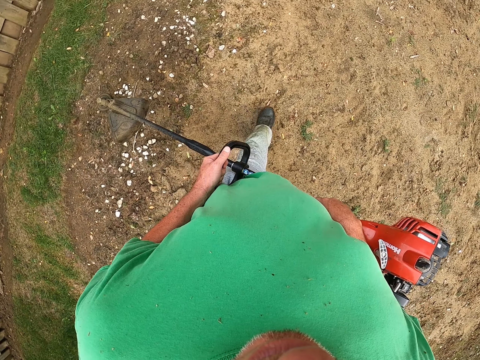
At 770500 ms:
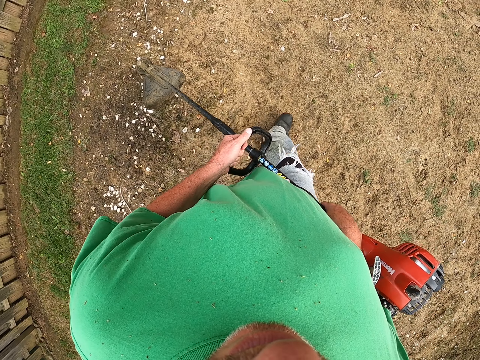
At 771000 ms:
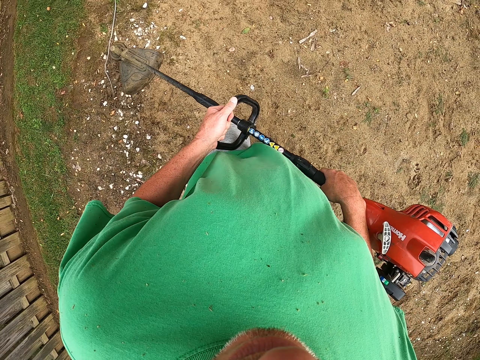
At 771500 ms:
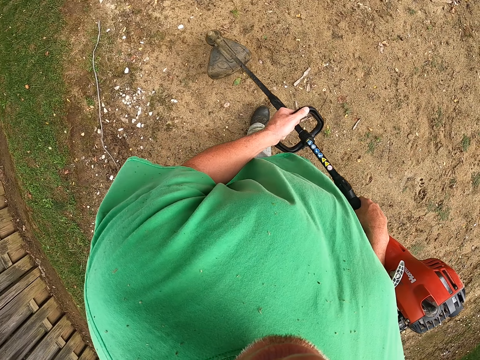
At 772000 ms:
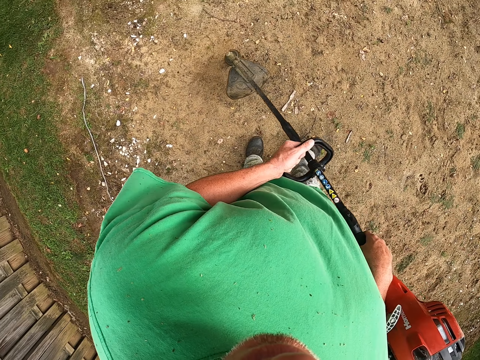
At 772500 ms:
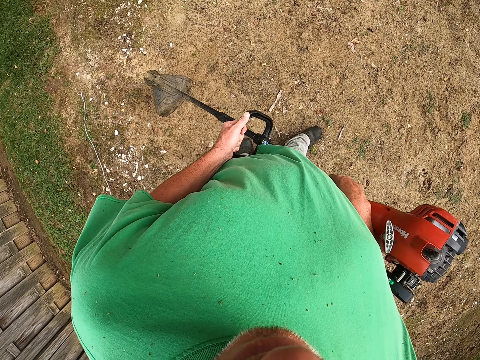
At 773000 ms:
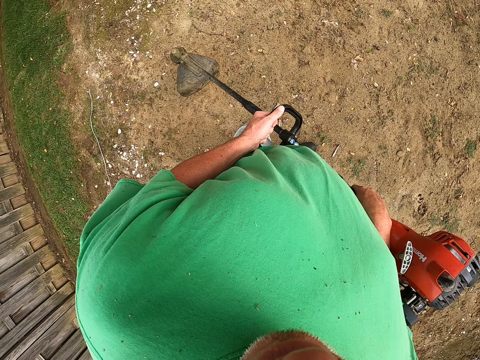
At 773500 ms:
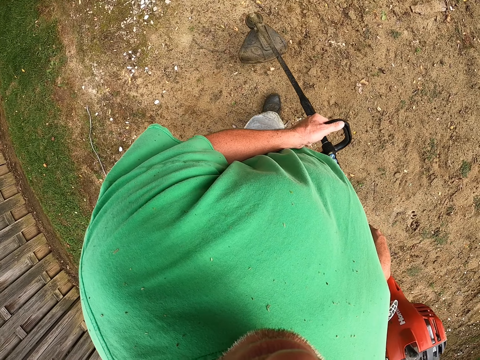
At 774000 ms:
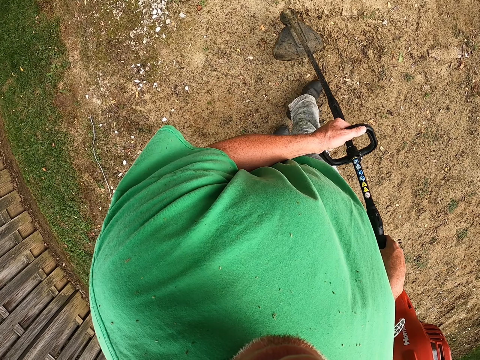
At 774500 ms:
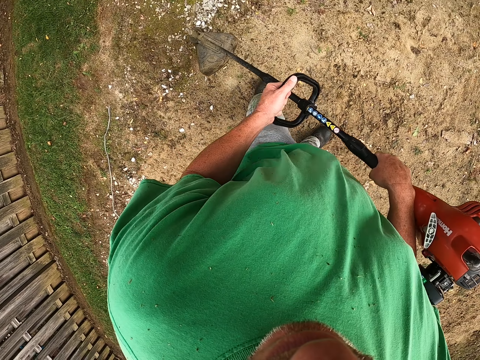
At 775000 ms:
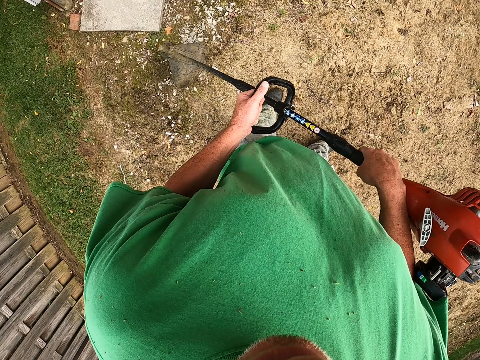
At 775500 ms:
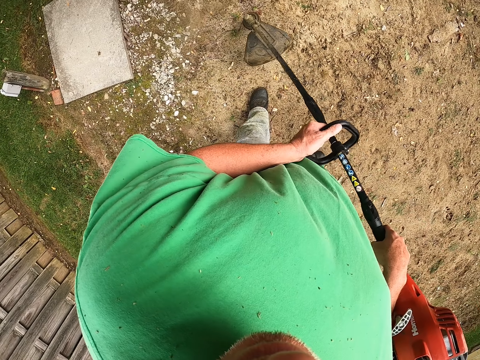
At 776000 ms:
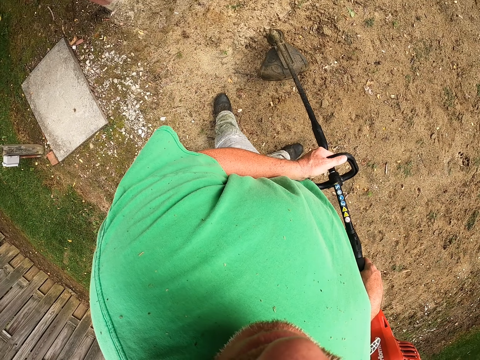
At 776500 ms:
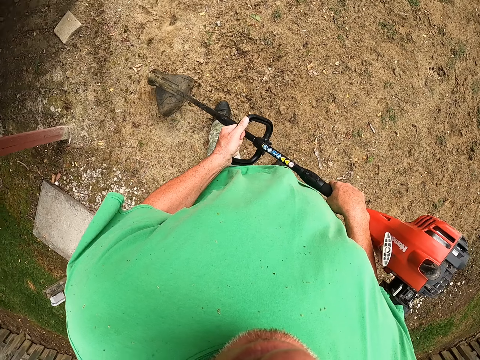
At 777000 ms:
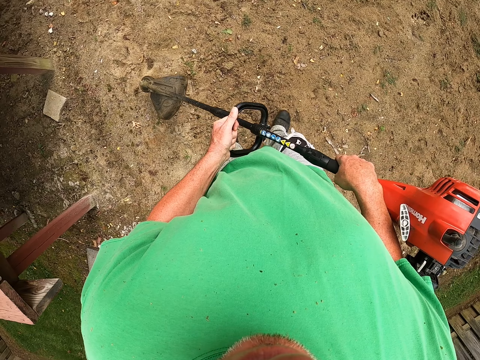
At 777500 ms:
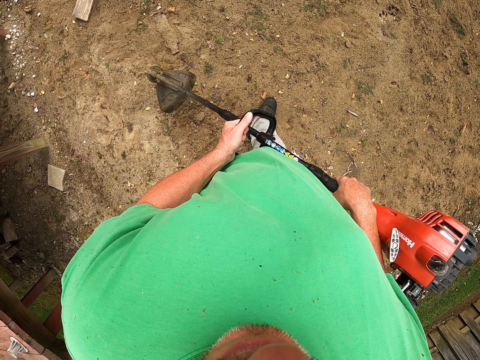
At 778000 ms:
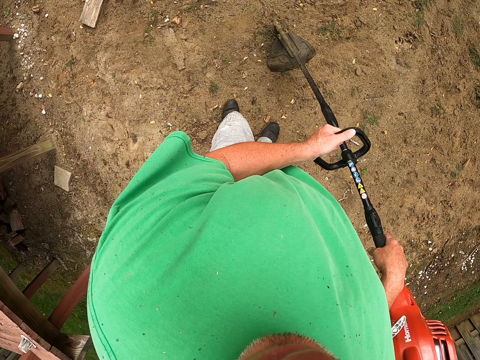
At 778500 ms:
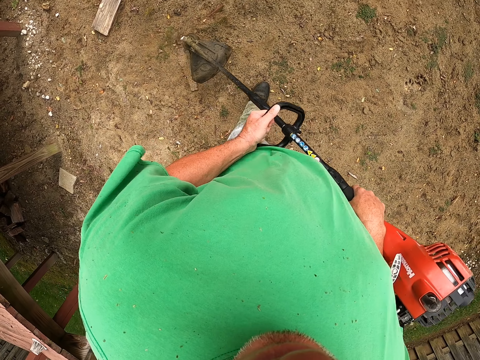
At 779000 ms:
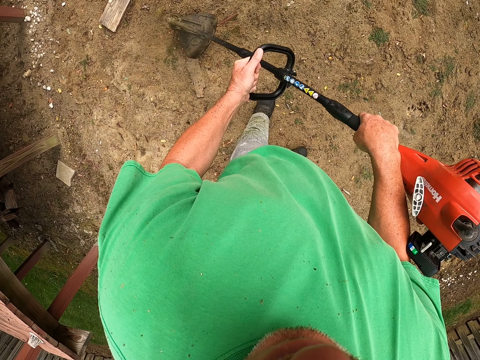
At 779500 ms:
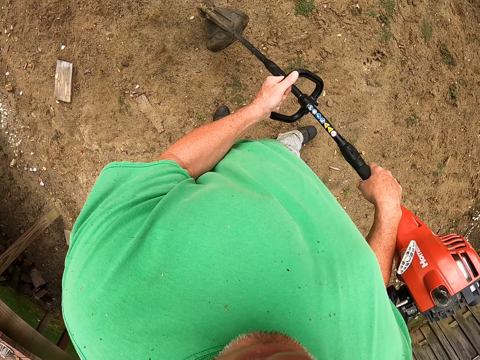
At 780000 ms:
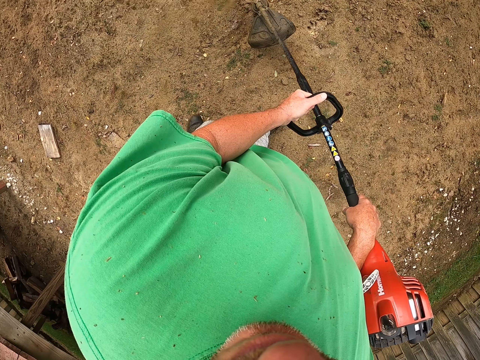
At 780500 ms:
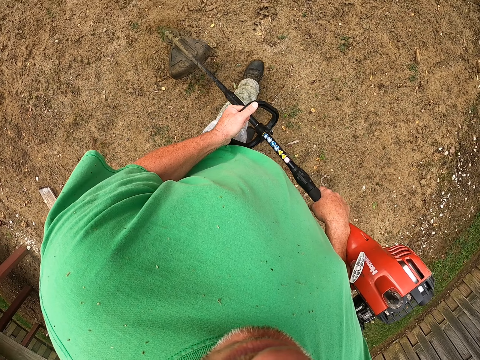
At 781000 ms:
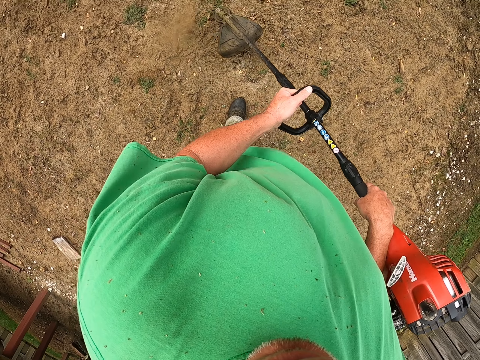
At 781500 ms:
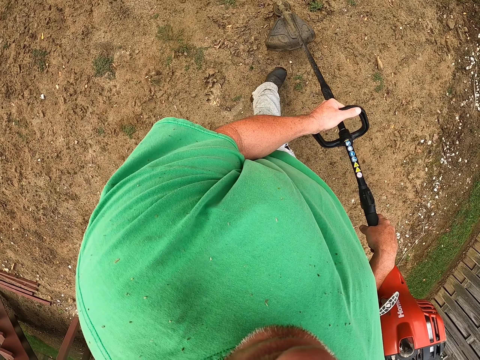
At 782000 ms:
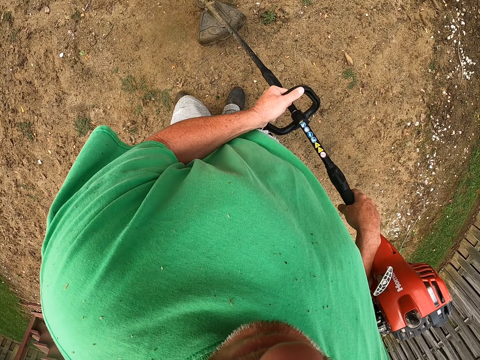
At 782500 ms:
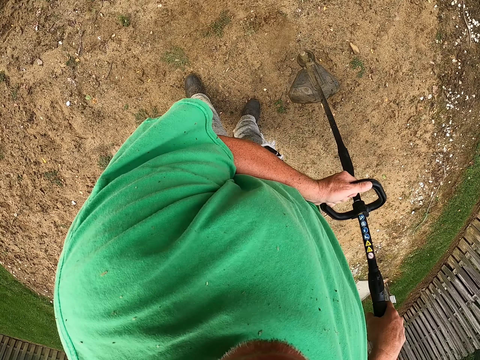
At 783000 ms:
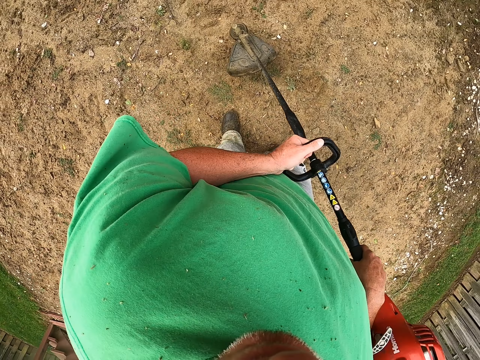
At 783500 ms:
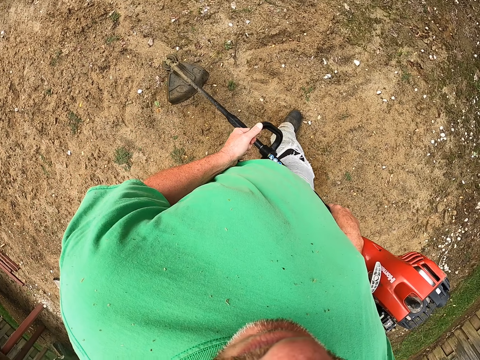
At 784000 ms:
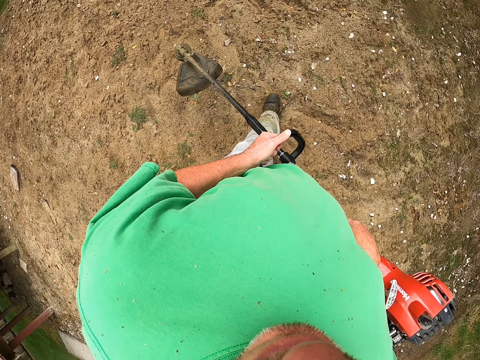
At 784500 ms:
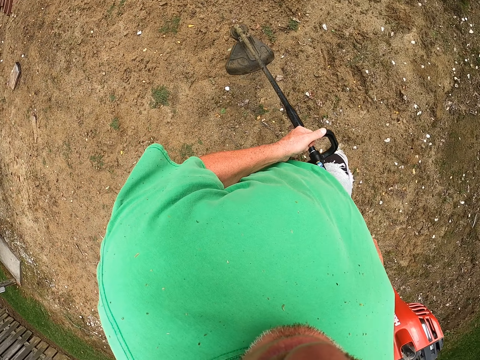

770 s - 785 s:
The camera wearer walks on the compound. They cut grass on the ground.

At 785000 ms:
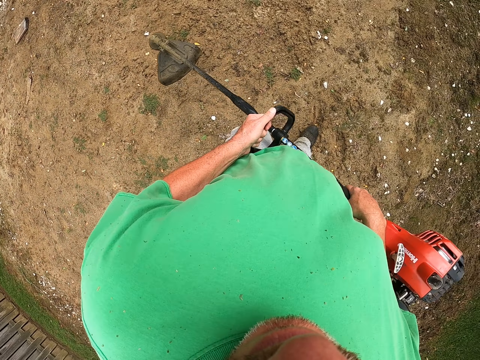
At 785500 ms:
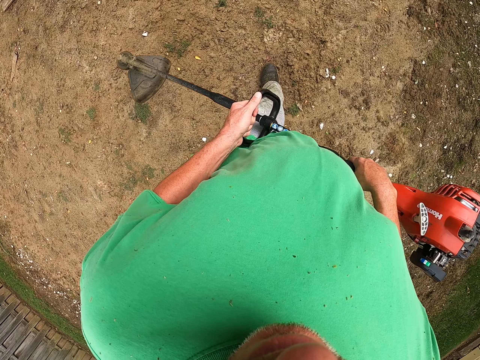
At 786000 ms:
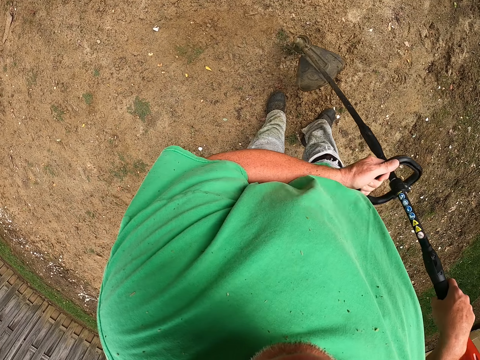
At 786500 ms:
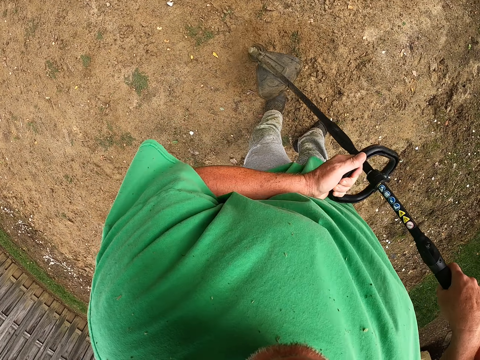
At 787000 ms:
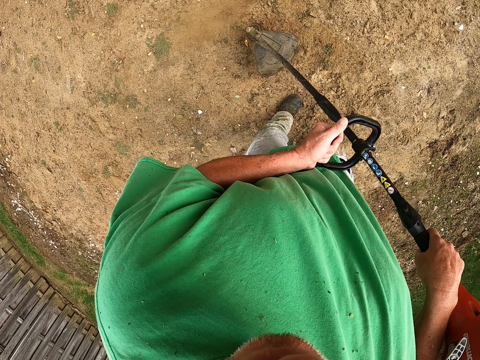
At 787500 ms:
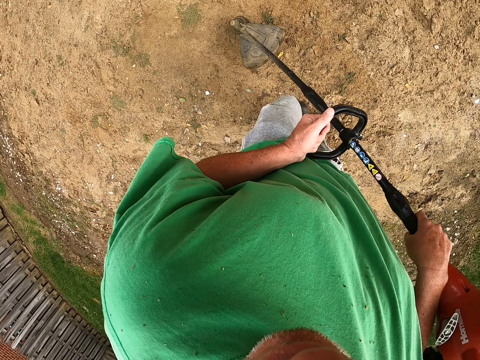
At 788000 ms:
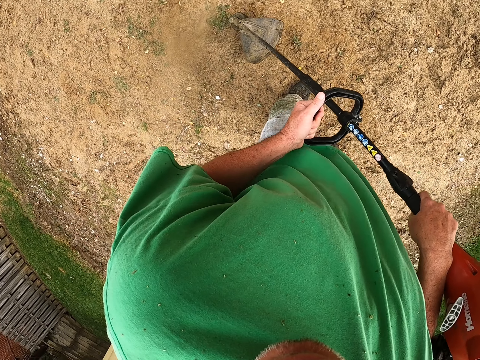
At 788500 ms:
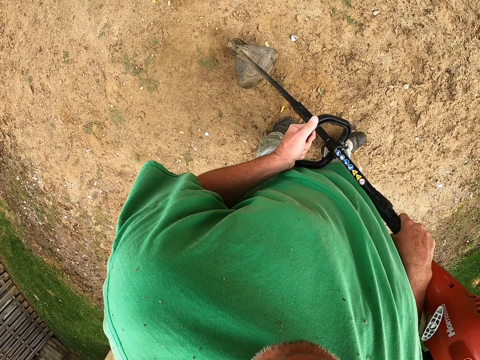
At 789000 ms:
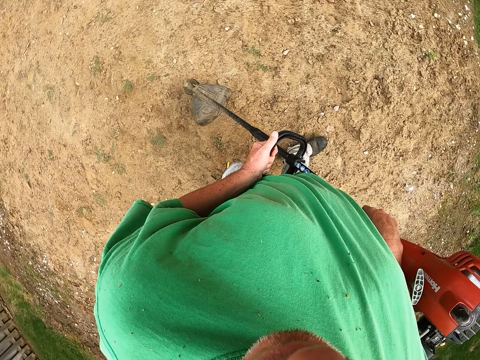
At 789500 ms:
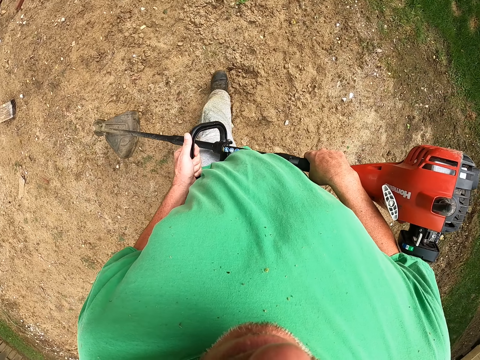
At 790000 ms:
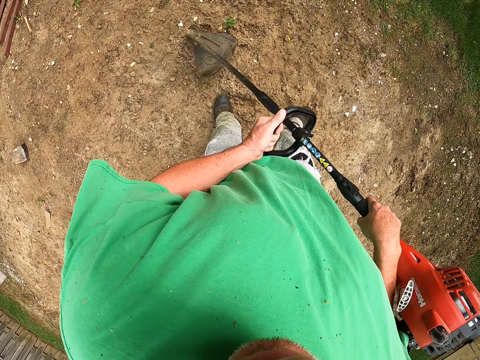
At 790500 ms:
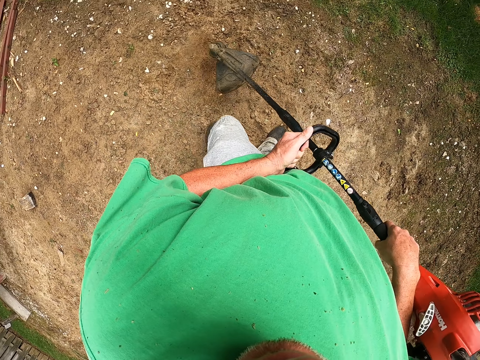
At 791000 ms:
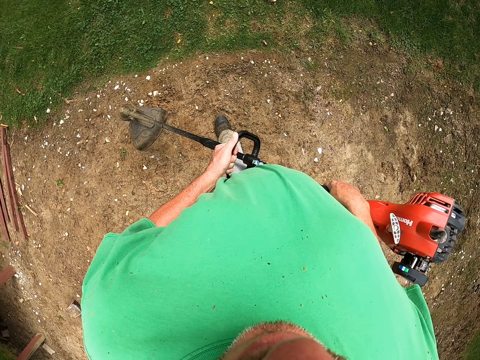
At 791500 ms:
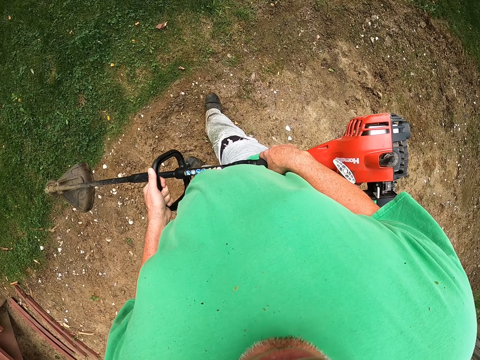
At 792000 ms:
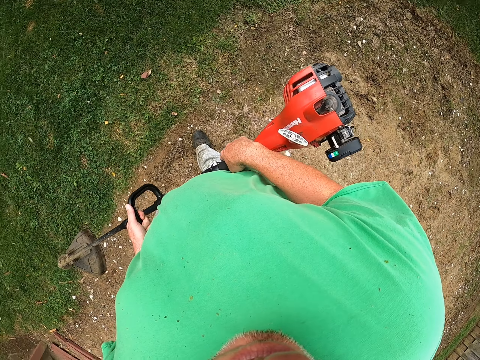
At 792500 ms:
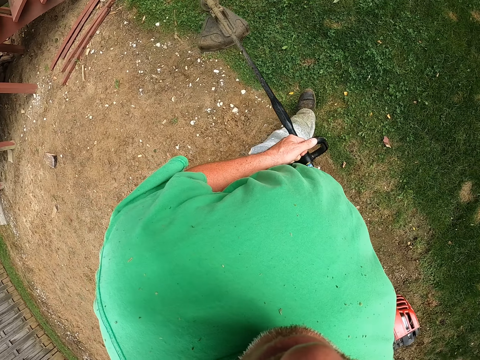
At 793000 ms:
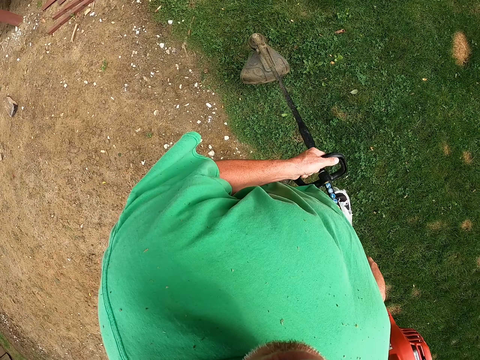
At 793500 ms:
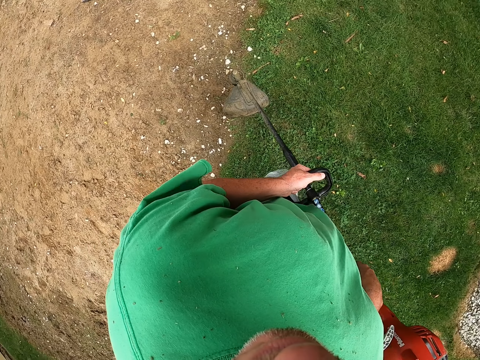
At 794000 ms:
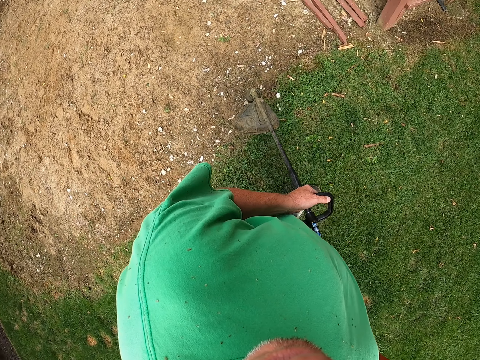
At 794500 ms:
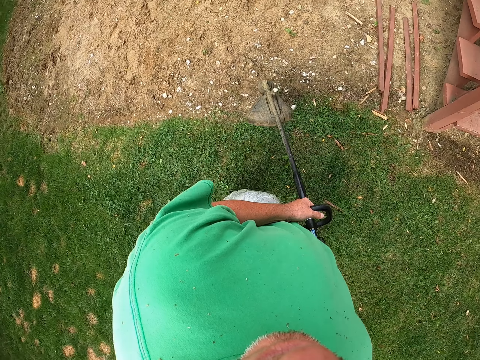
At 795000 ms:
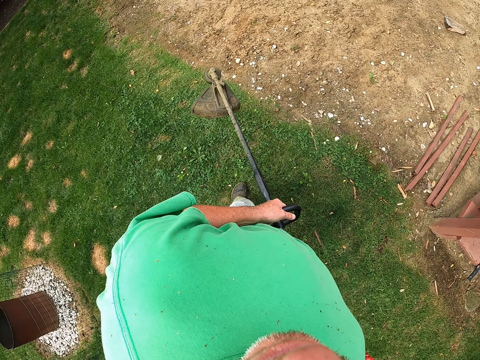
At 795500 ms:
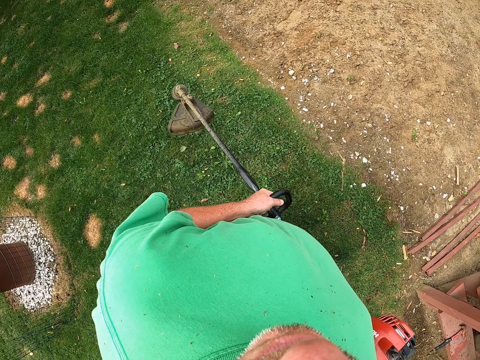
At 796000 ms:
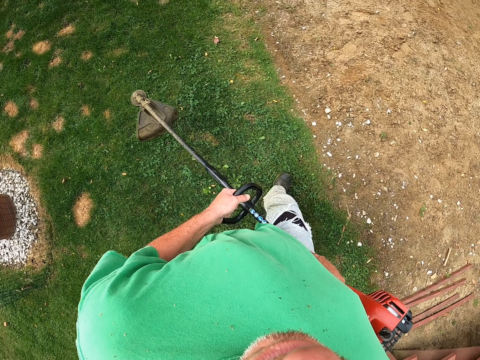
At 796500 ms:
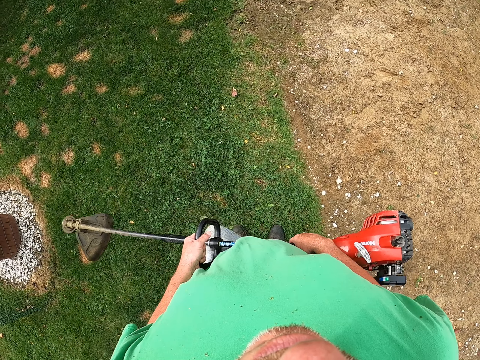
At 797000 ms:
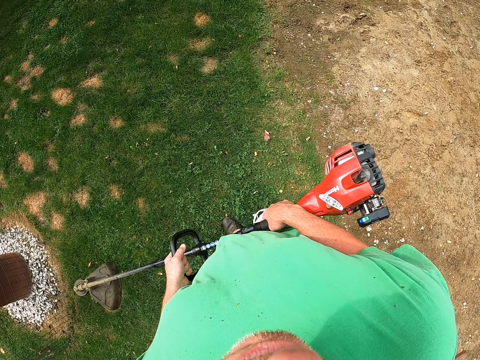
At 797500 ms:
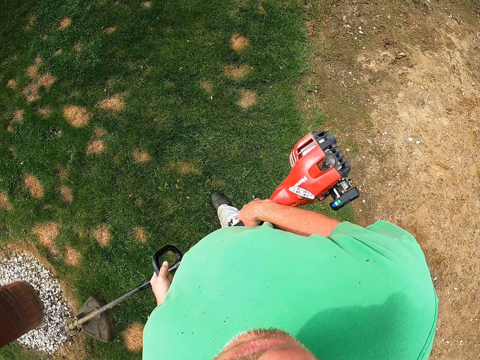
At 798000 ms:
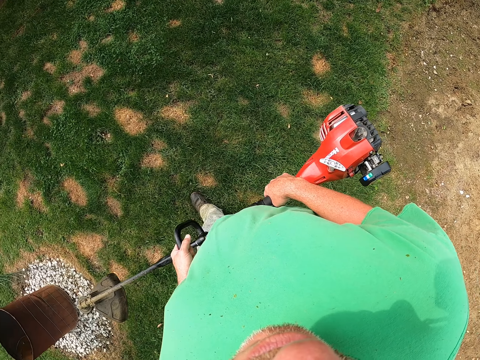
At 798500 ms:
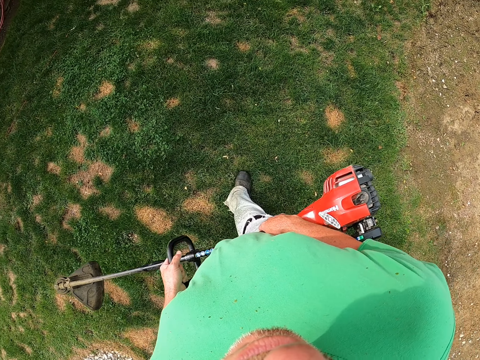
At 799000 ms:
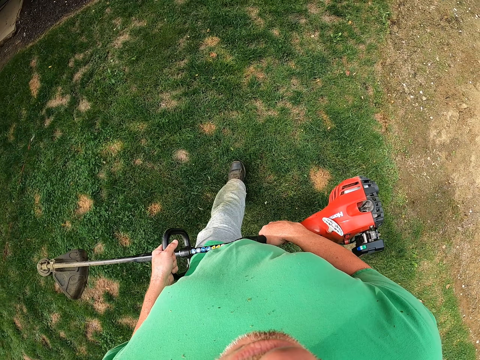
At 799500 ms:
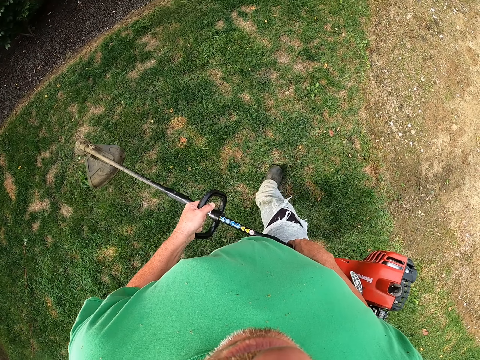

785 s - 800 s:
The camera wearer lifts the brush cutter off the grass. They walk around the field. They cut grass with the brush cutter. They lift the brush cutter off the grass. They walk around the field.
